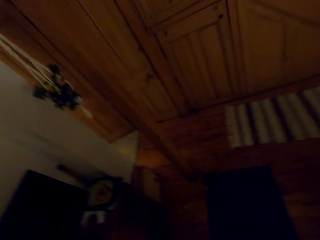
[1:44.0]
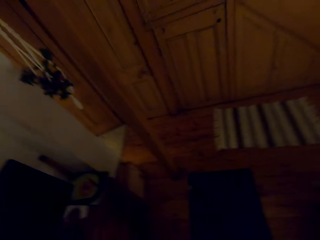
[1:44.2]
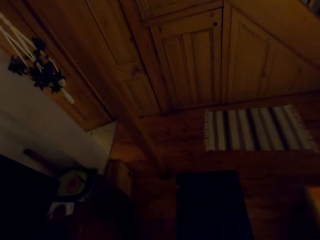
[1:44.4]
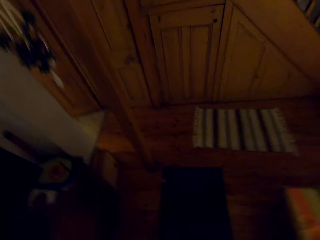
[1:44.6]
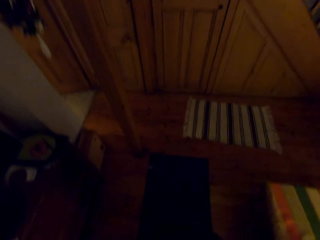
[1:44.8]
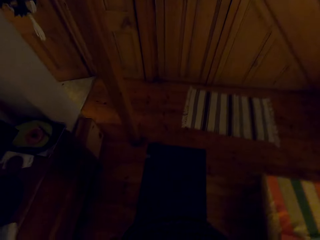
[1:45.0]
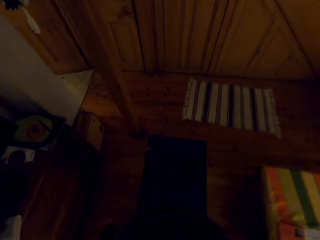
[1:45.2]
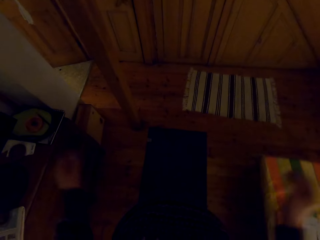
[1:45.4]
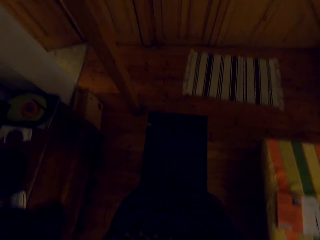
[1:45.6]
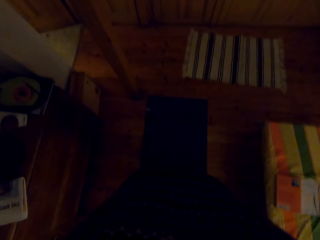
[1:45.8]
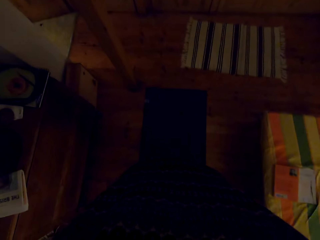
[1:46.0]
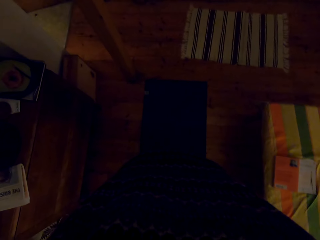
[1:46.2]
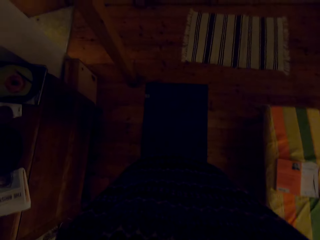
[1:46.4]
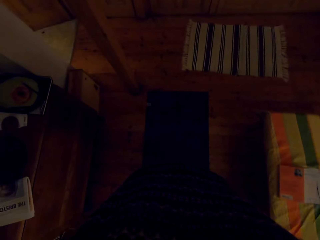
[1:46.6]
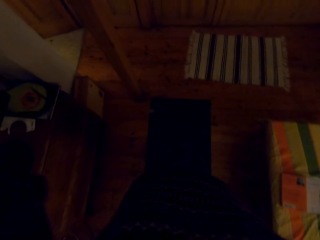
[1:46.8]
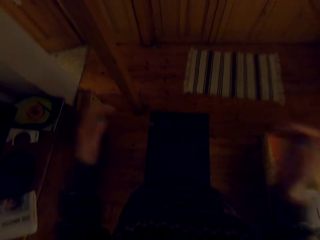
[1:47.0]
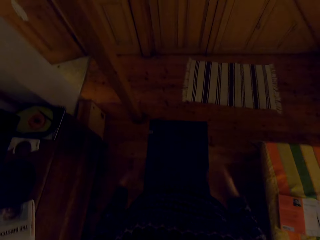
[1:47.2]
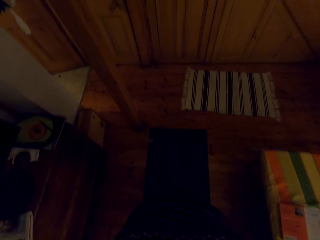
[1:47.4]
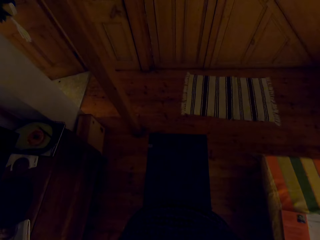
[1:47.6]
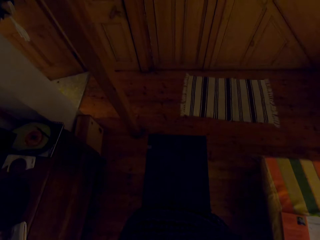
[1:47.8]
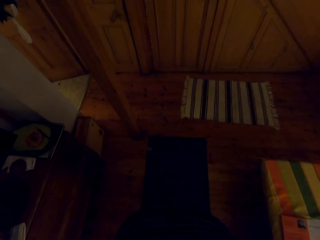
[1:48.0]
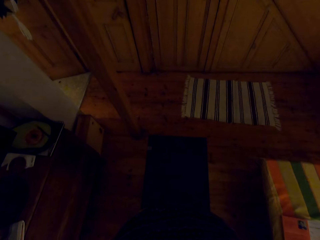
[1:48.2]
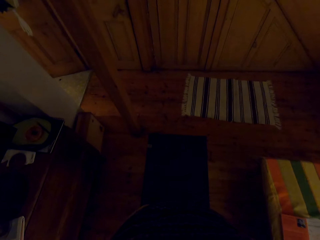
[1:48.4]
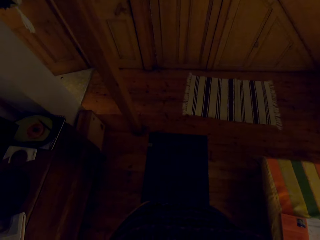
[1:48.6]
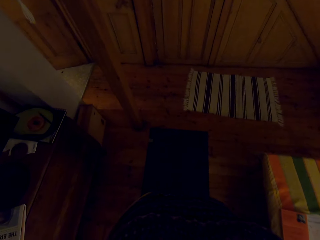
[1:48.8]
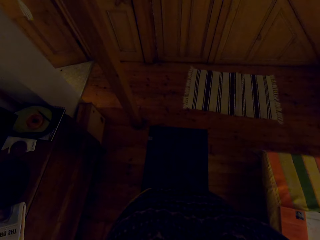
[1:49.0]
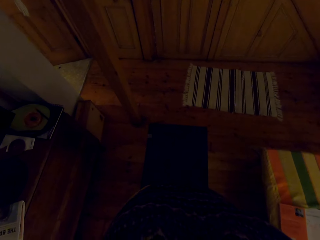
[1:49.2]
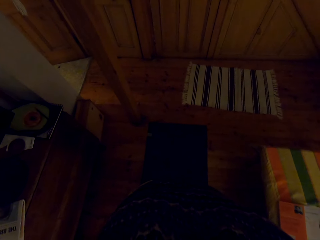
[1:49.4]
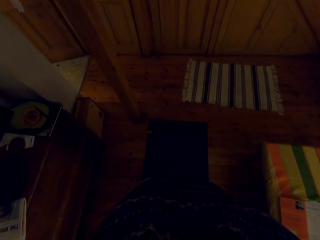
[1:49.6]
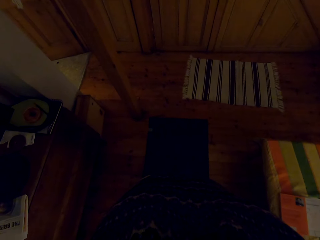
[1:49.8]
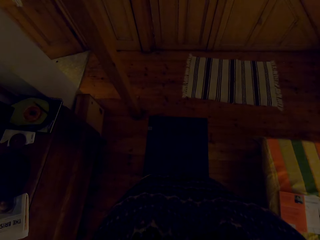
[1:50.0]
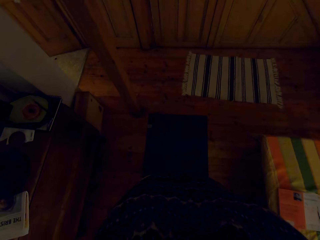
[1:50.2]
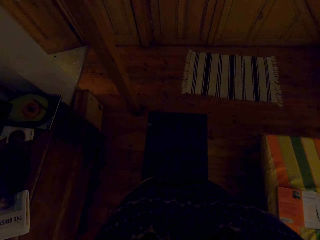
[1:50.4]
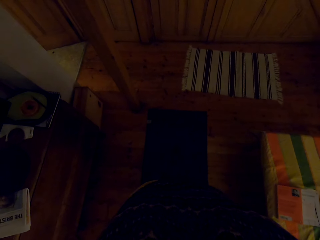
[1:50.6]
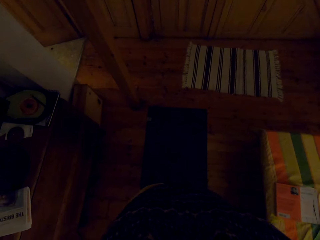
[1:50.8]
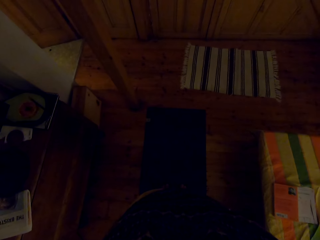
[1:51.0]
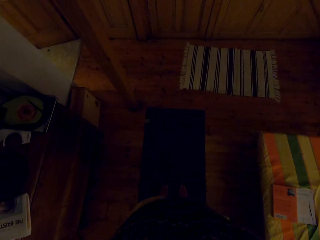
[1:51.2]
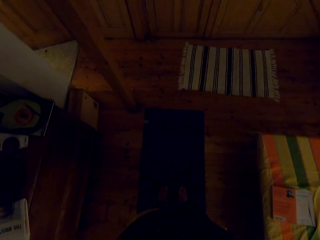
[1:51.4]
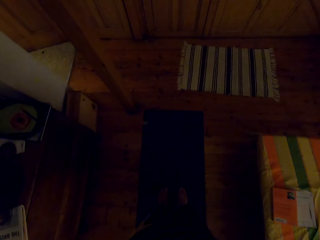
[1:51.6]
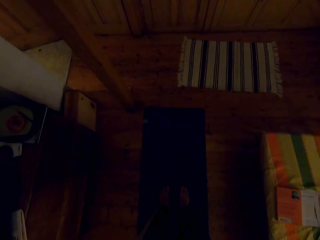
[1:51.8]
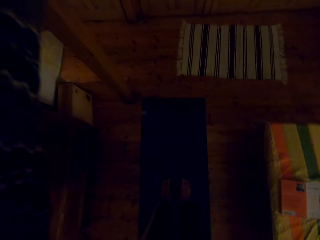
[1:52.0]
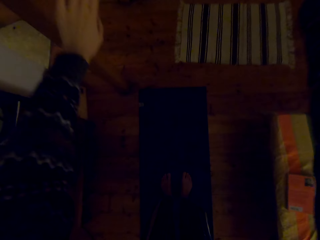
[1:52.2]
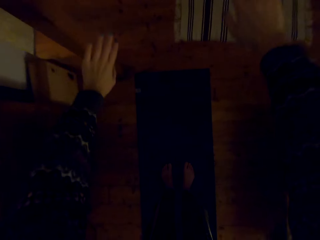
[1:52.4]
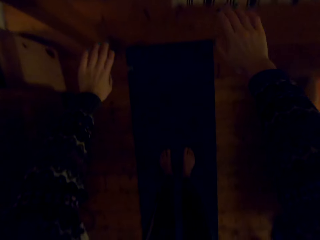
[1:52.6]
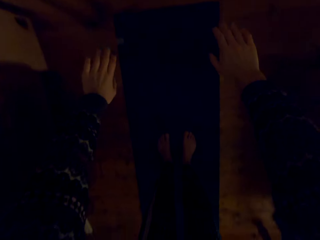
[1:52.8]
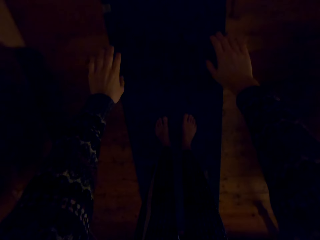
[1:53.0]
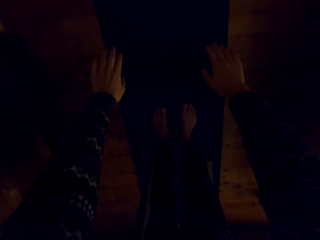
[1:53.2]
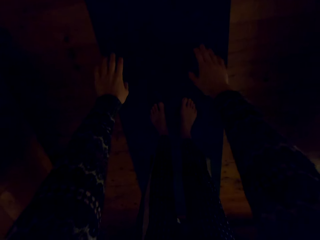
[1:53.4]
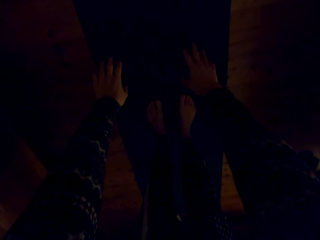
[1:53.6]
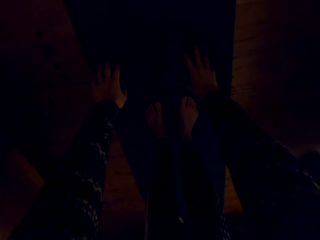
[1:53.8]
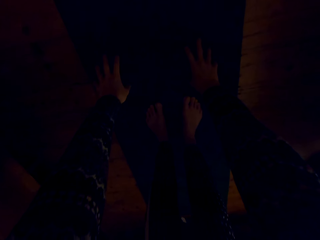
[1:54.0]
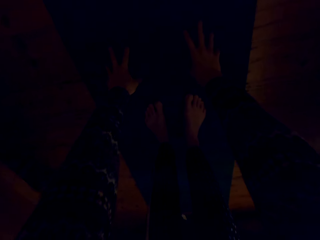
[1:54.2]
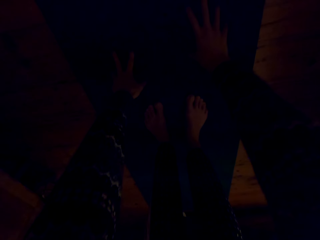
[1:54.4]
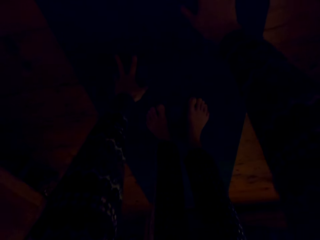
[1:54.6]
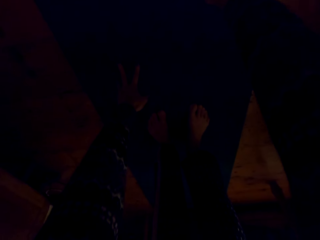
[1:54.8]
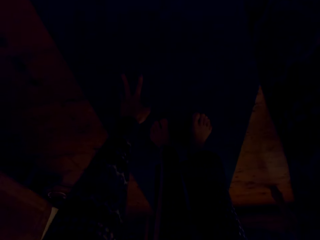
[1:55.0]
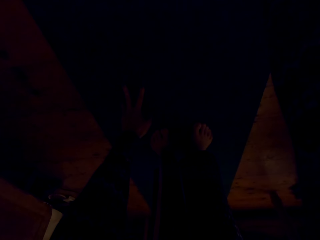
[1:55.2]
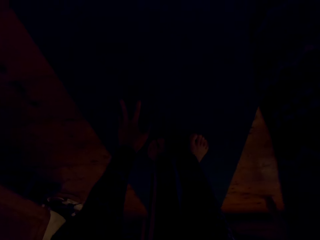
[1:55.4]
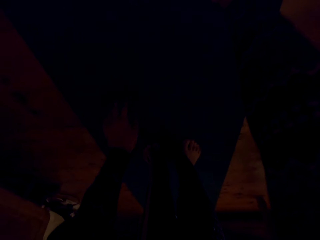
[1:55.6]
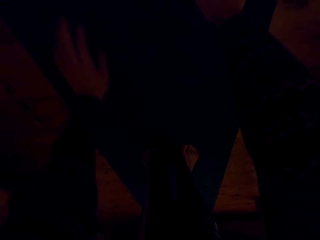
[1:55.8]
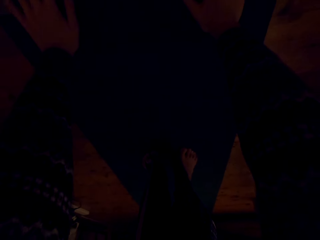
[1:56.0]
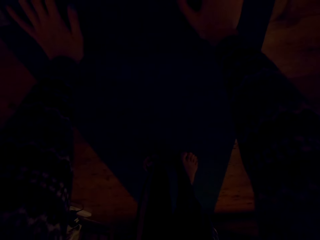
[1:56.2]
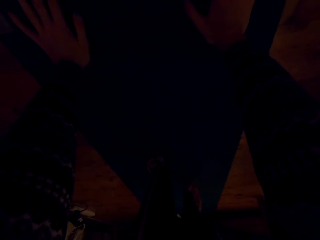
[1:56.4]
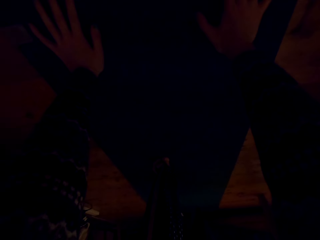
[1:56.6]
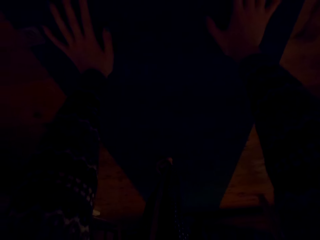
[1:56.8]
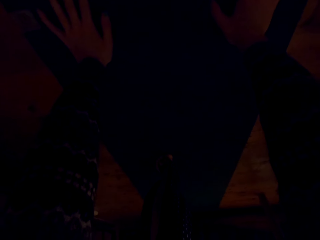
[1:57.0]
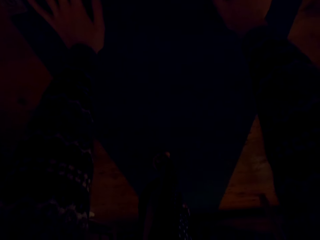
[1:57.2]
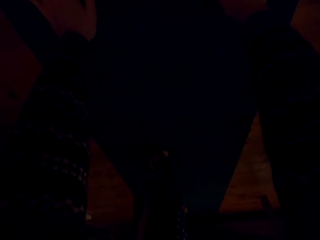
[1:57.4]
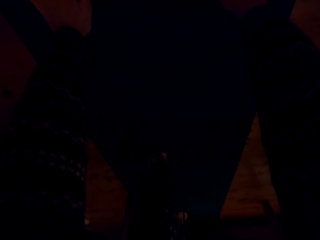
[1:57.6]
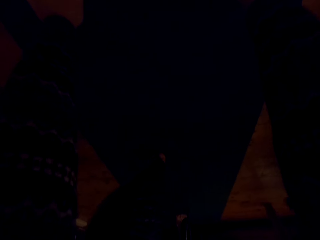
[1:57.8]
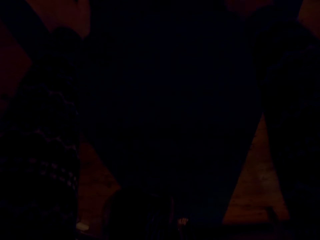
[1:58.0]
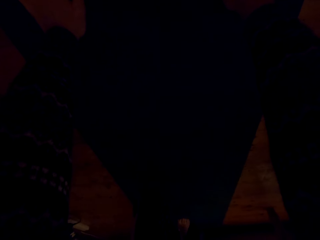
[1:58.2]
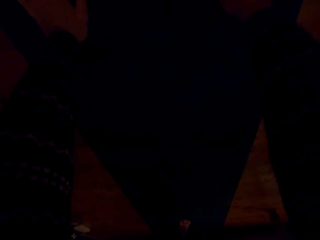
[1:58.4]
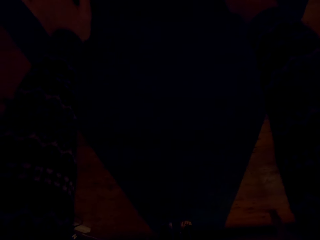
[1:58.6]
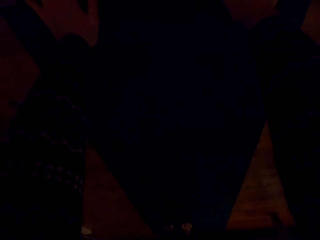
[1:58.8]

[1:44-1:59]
The camera wearer lifts the hands up. They bend down, touch the ground with the hand, move a few steps in front with the hands, and move the legs backward.

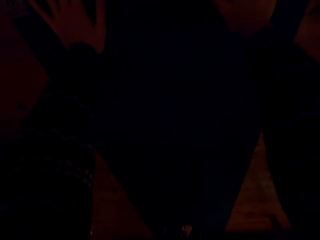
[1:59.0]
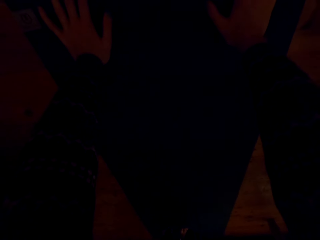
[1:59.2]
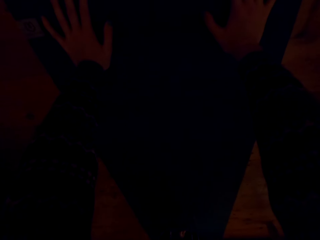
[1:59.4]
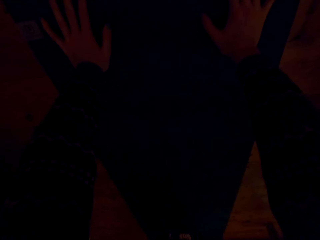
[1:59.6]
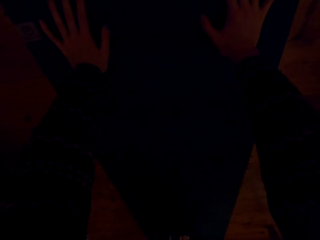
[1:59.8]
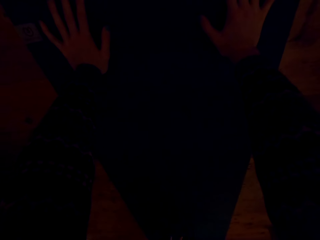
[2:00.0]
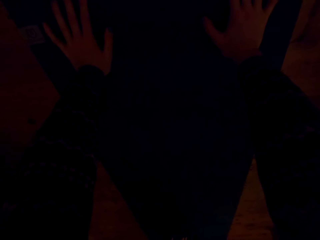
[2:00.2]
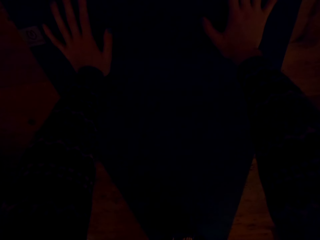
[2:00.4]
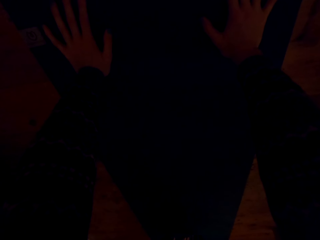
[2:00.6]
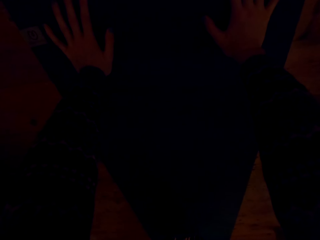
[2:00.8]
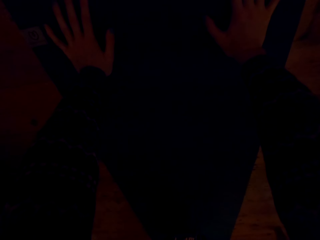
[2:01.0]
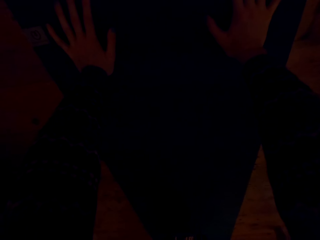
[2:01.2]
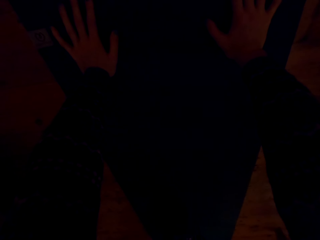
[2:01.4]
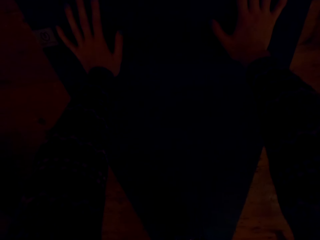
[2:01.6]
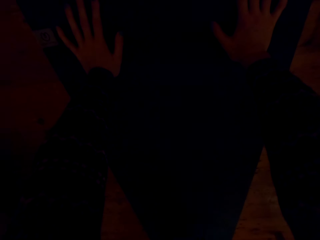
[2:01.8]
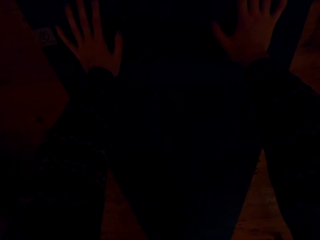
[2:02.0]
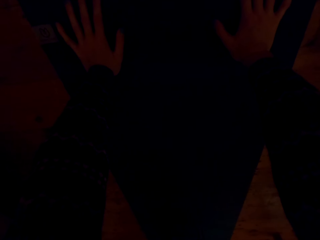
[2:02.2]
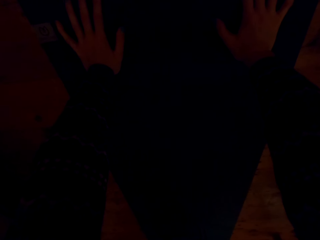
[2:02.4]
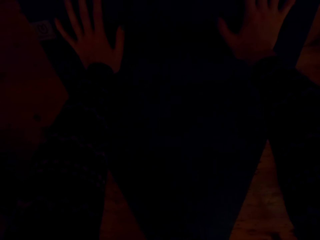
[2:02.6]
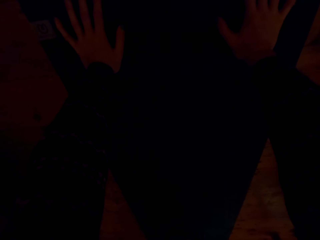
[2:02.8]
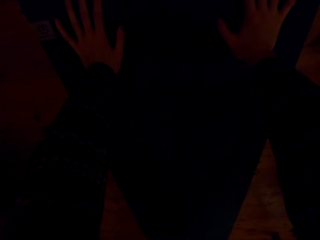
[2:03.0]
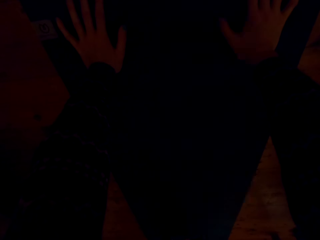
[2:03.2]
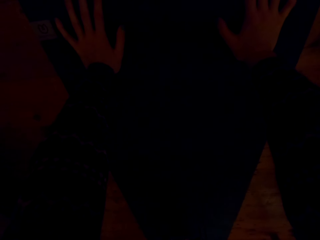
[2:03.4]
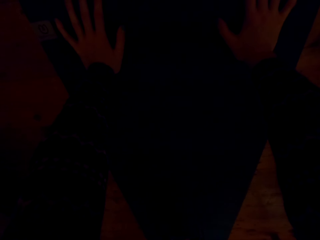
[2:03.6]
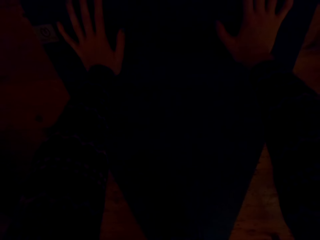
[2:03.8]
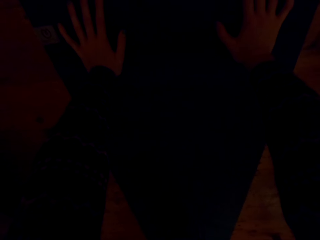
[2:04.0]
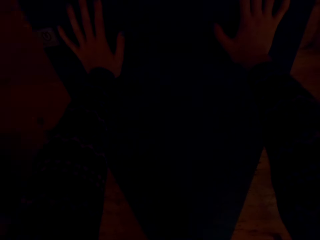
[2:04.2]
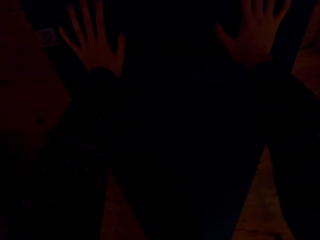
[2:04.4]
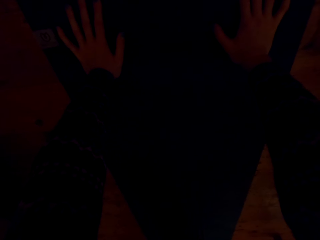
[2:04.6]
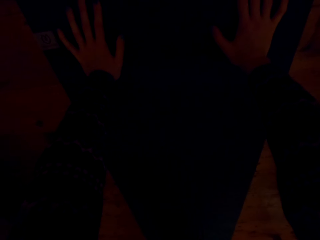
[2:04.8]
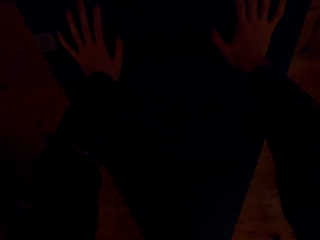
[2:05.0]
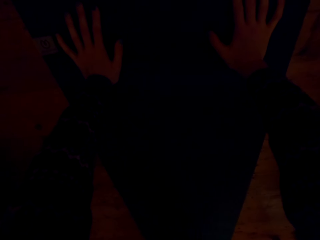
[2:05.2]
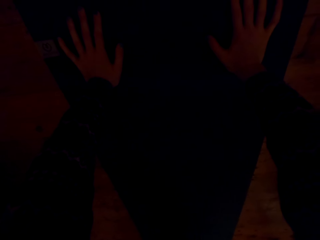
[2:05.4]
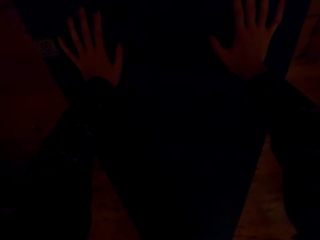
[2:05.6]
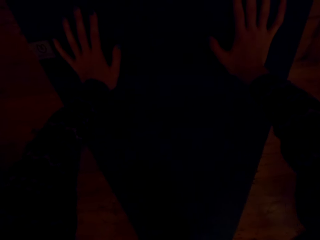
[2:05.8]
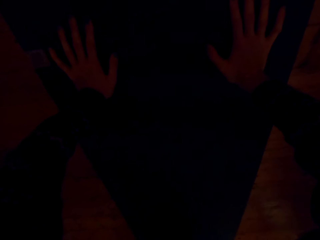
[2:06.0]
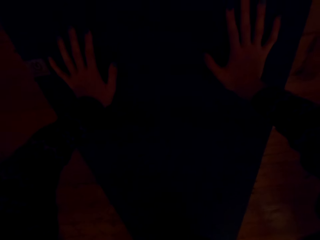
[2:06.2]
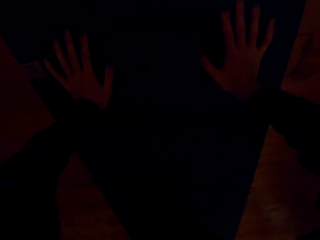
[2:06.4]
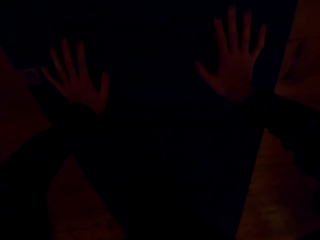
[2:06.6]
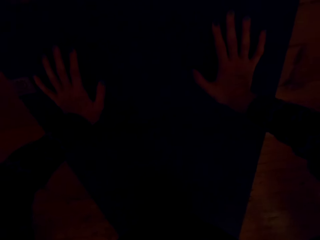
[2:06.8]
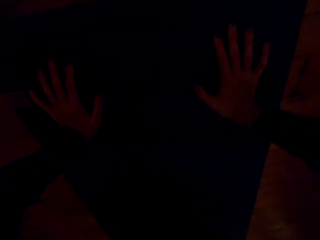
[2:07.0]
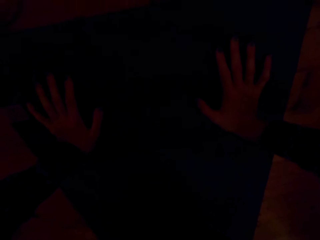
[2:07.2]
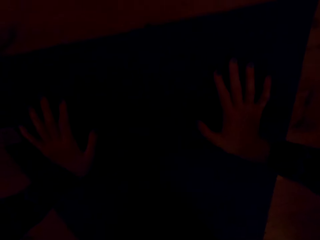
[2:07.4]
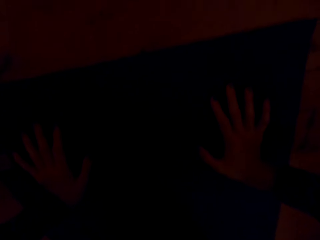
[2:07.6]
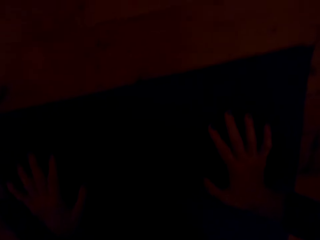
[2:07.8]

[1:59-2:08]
The camera wearer does the press up.
